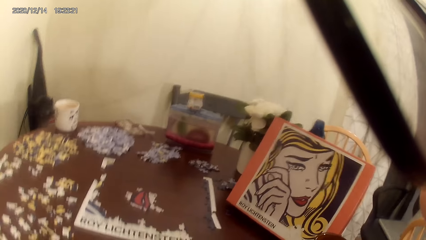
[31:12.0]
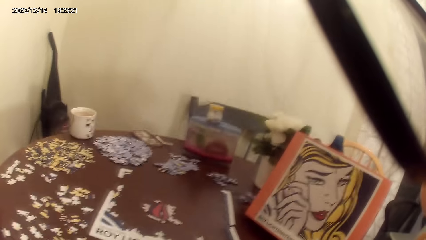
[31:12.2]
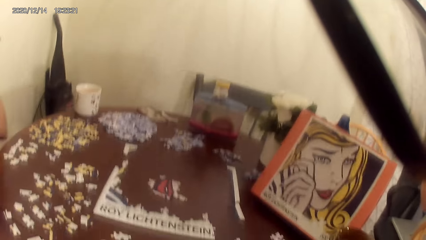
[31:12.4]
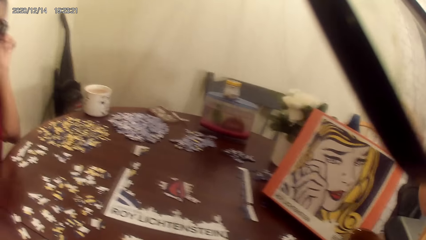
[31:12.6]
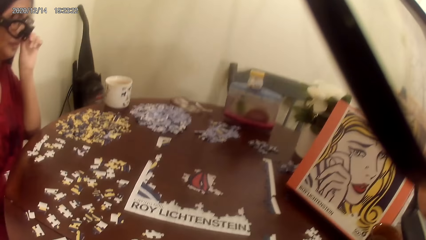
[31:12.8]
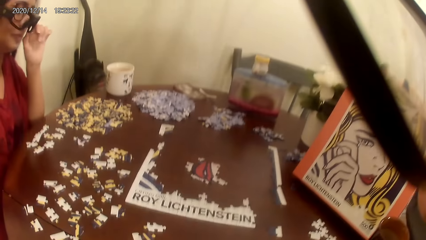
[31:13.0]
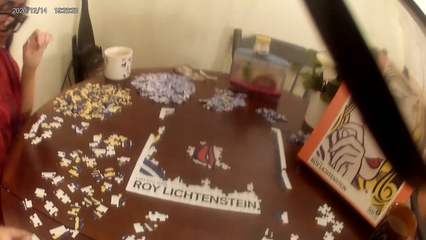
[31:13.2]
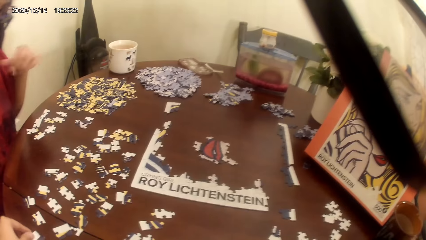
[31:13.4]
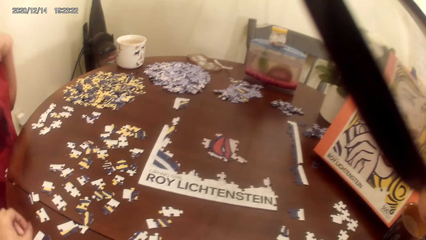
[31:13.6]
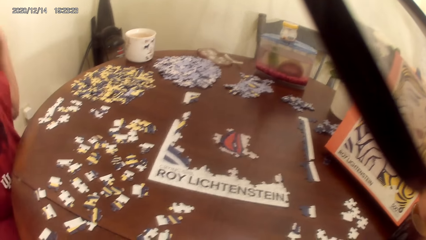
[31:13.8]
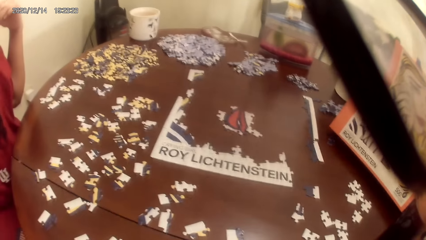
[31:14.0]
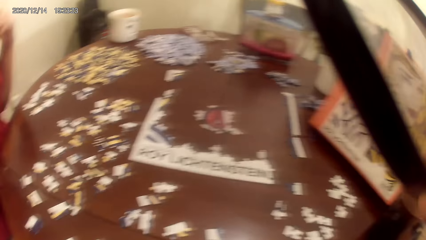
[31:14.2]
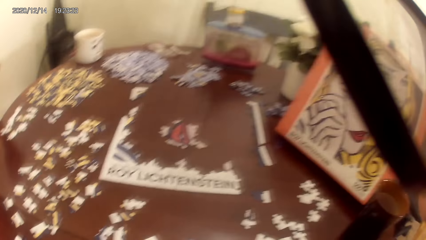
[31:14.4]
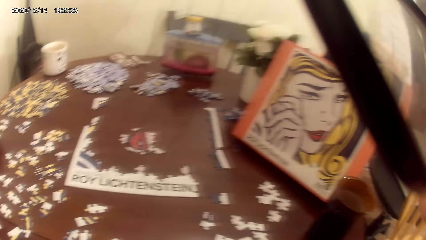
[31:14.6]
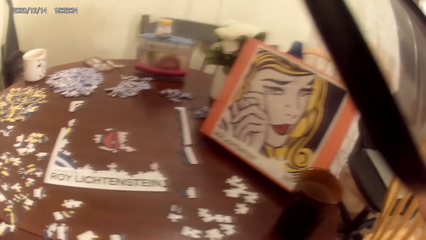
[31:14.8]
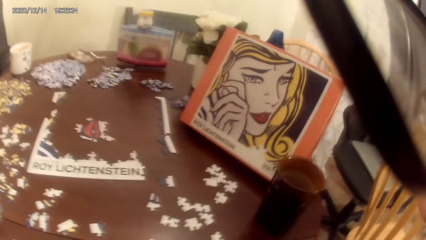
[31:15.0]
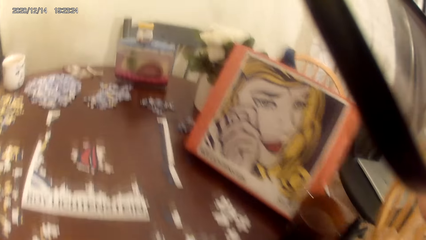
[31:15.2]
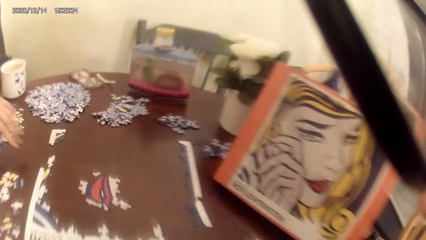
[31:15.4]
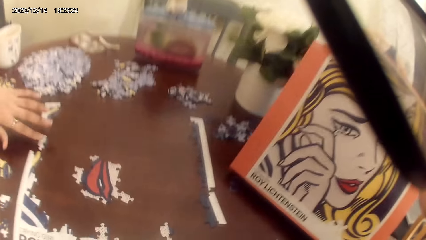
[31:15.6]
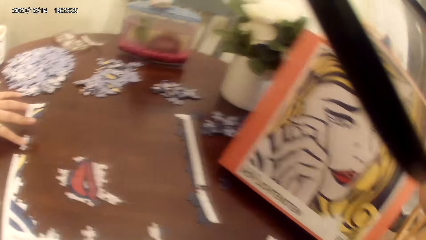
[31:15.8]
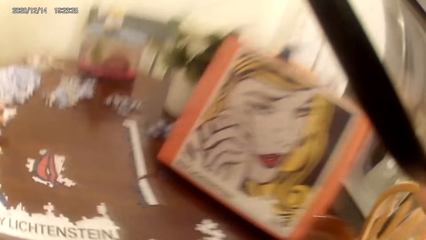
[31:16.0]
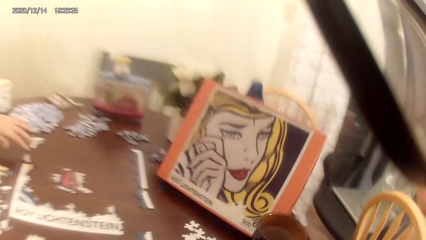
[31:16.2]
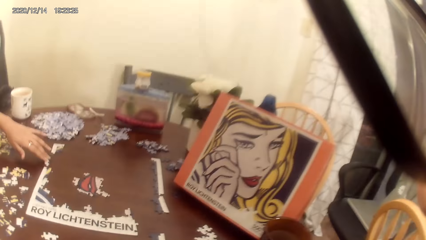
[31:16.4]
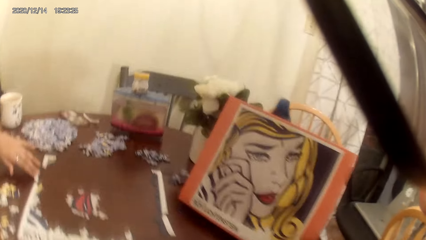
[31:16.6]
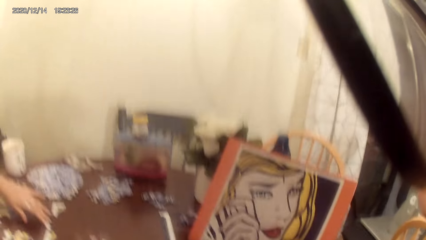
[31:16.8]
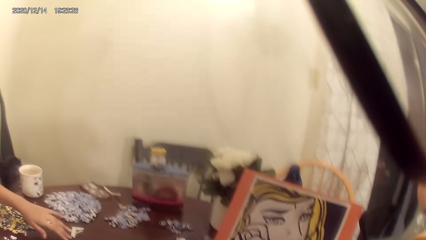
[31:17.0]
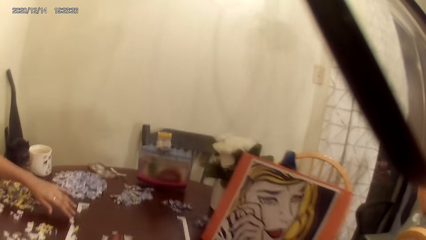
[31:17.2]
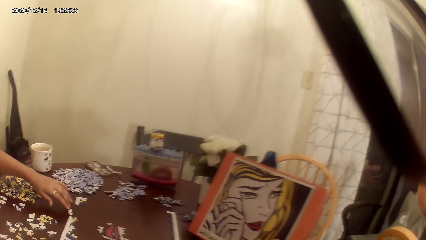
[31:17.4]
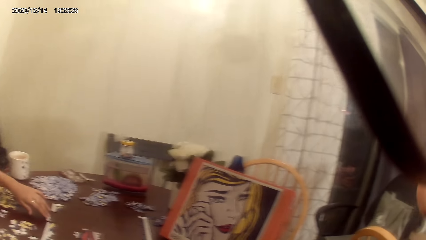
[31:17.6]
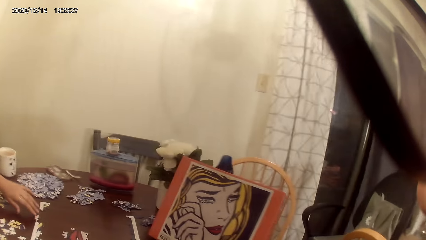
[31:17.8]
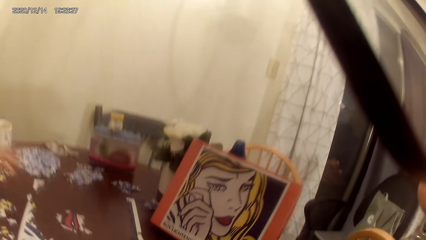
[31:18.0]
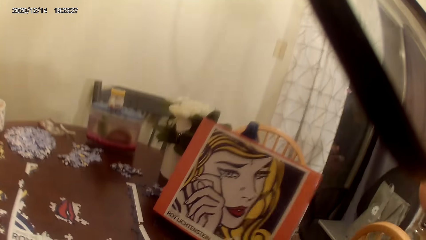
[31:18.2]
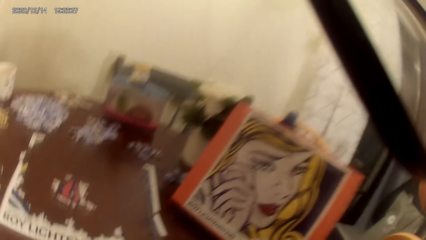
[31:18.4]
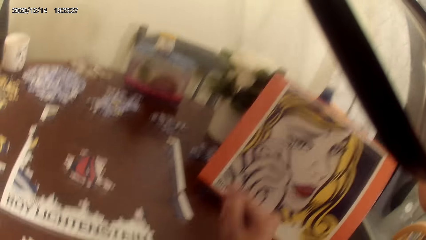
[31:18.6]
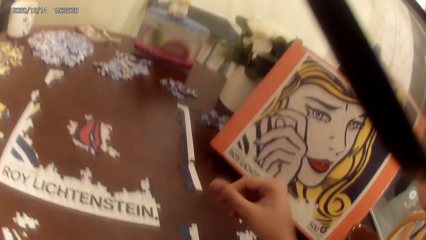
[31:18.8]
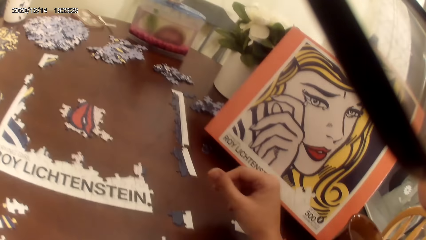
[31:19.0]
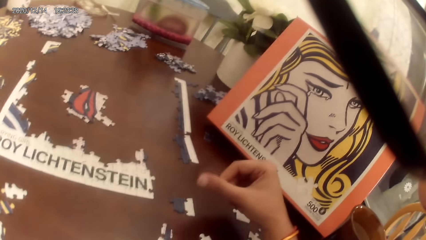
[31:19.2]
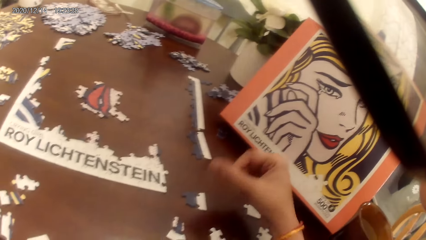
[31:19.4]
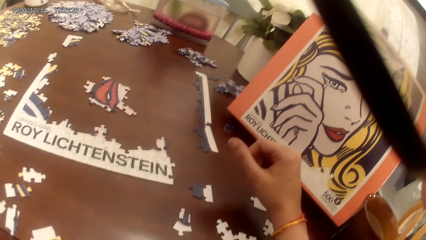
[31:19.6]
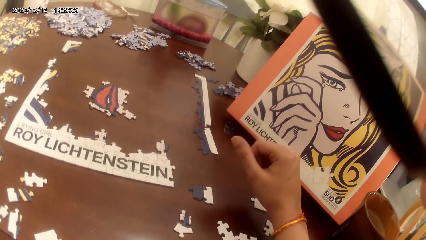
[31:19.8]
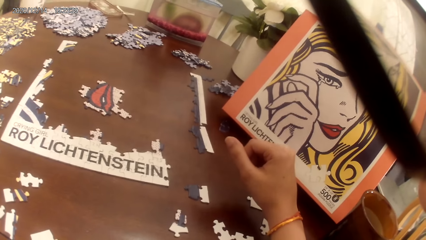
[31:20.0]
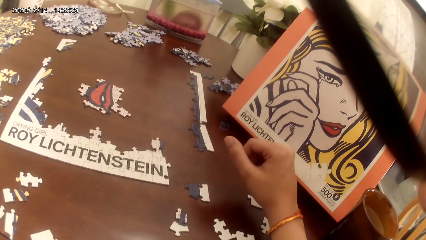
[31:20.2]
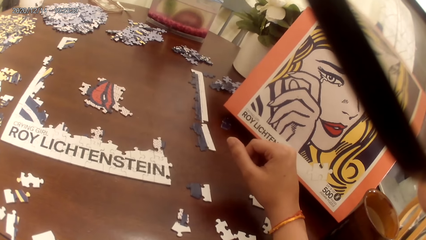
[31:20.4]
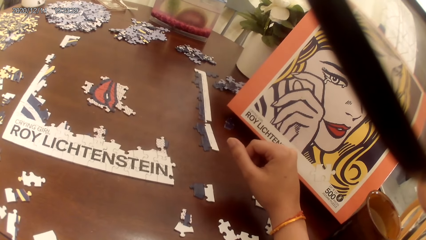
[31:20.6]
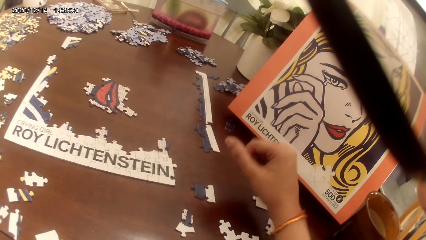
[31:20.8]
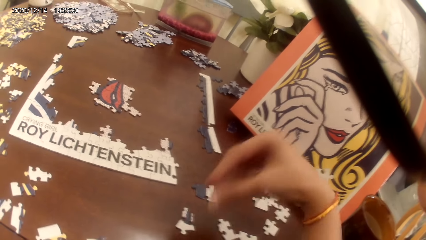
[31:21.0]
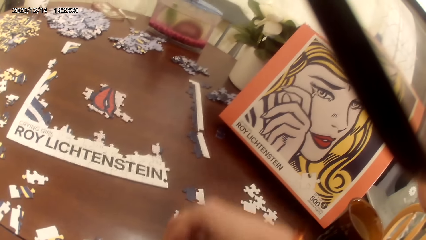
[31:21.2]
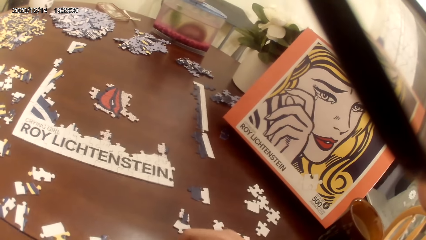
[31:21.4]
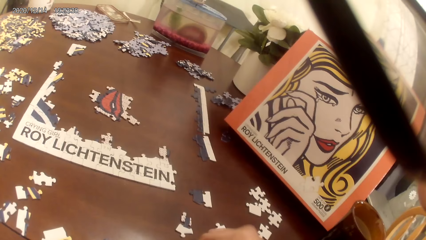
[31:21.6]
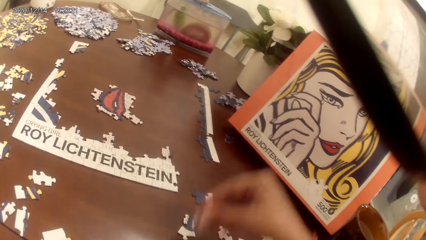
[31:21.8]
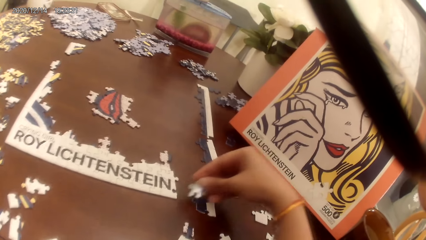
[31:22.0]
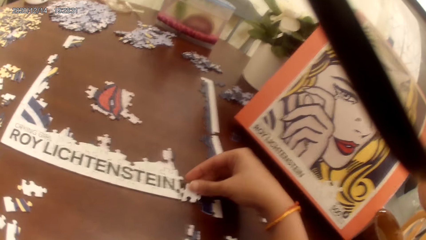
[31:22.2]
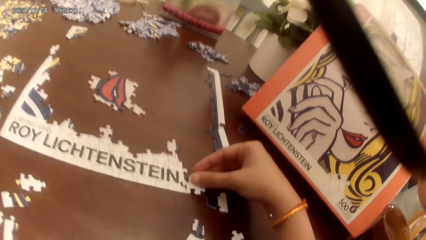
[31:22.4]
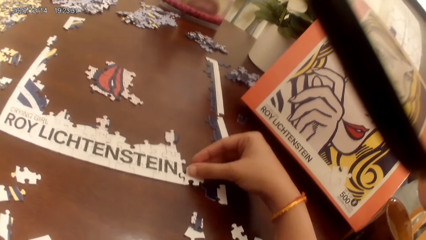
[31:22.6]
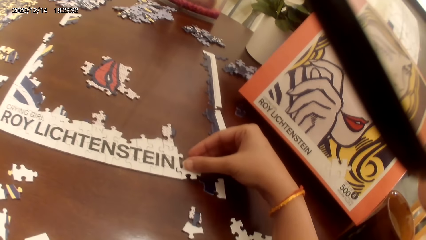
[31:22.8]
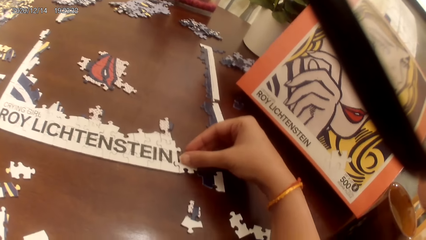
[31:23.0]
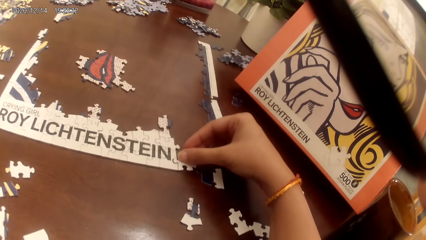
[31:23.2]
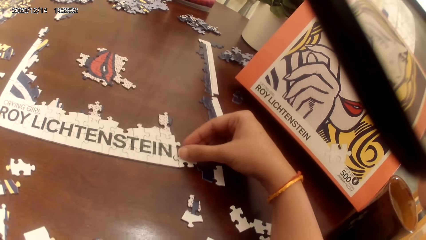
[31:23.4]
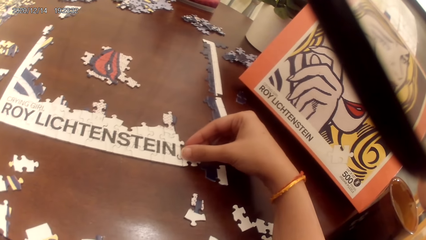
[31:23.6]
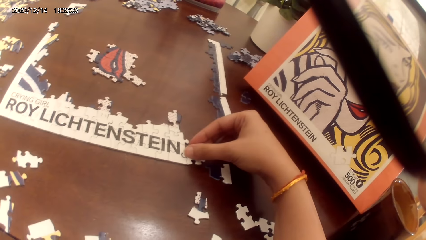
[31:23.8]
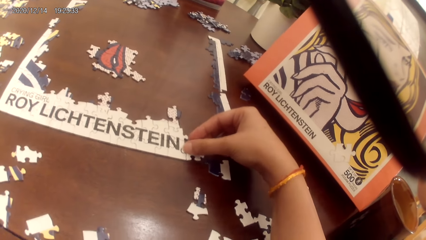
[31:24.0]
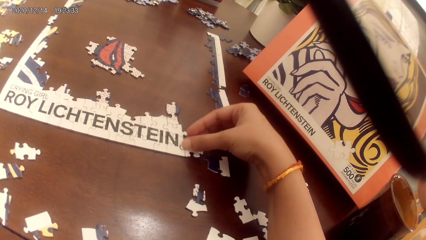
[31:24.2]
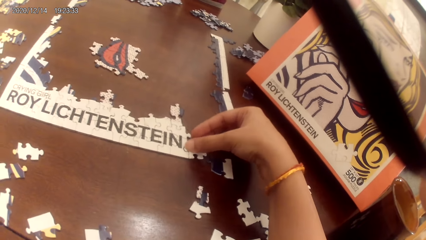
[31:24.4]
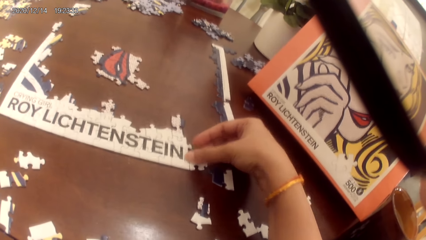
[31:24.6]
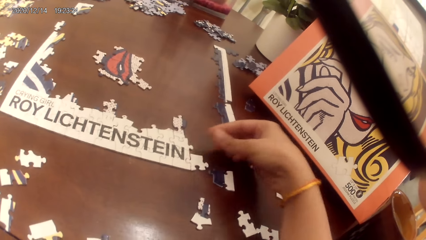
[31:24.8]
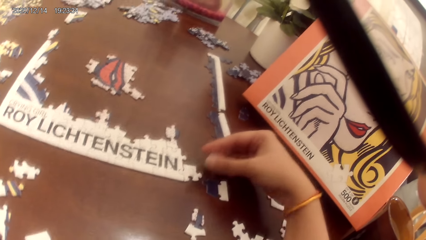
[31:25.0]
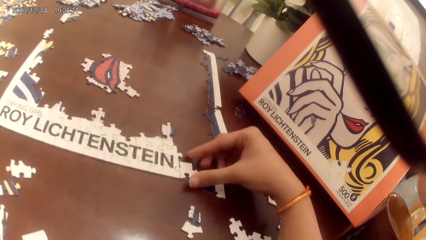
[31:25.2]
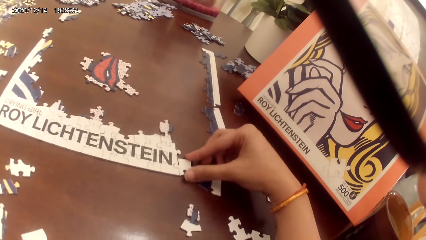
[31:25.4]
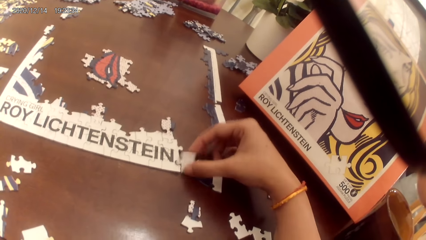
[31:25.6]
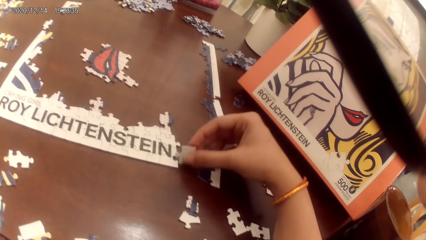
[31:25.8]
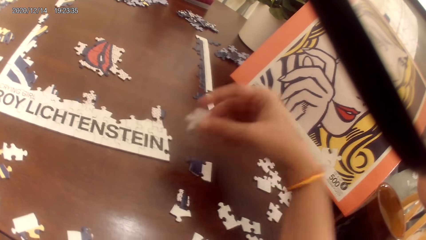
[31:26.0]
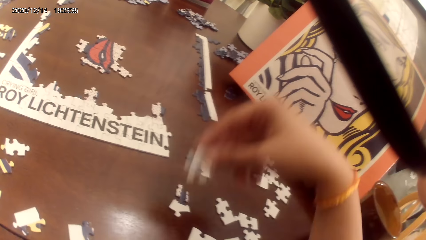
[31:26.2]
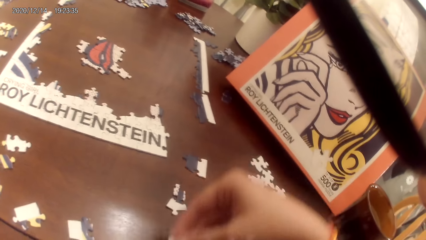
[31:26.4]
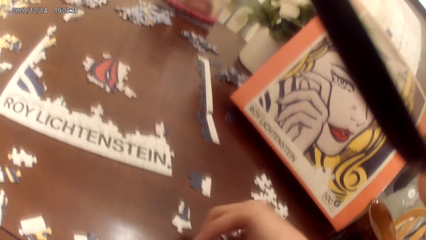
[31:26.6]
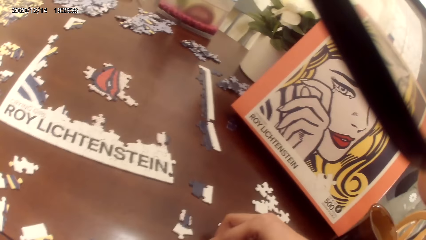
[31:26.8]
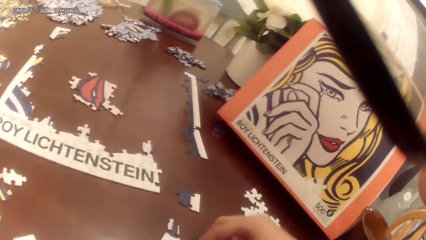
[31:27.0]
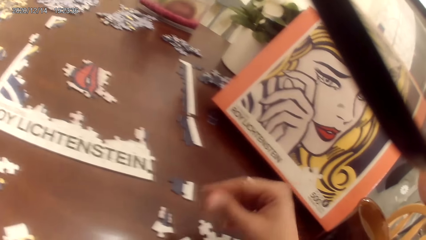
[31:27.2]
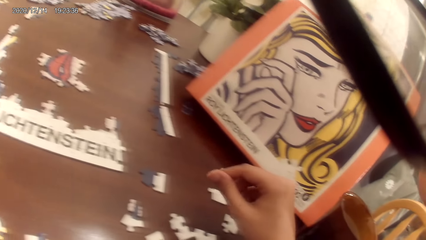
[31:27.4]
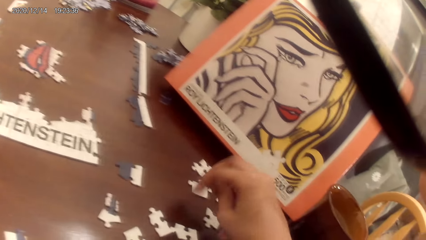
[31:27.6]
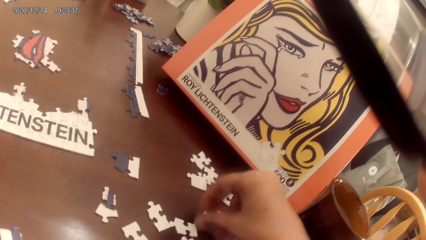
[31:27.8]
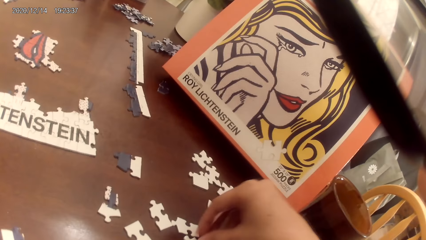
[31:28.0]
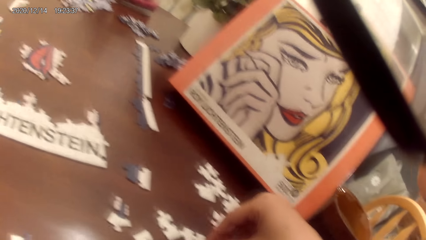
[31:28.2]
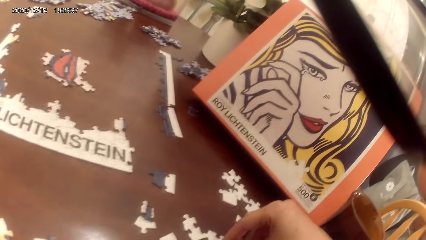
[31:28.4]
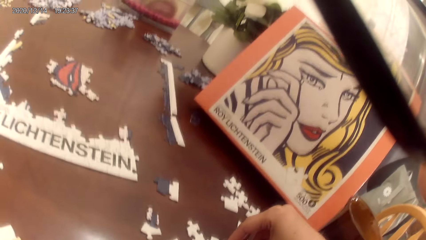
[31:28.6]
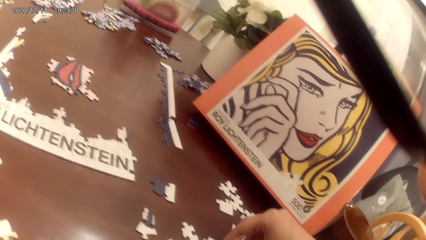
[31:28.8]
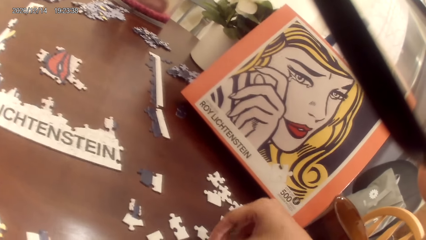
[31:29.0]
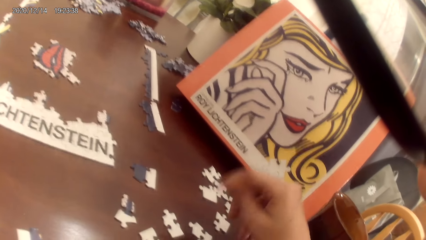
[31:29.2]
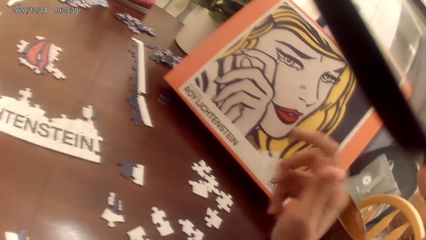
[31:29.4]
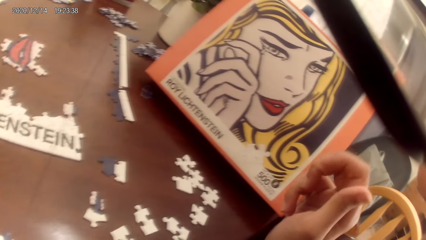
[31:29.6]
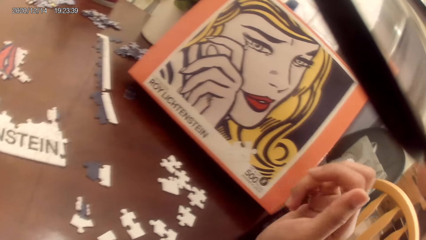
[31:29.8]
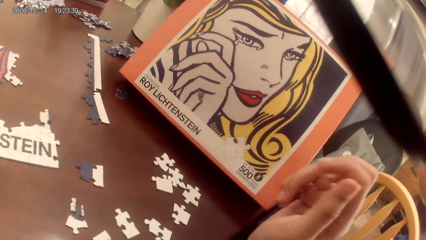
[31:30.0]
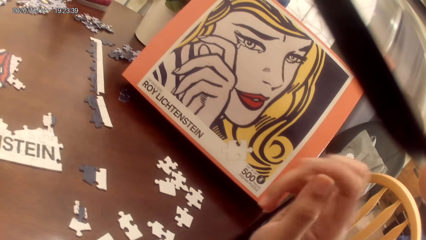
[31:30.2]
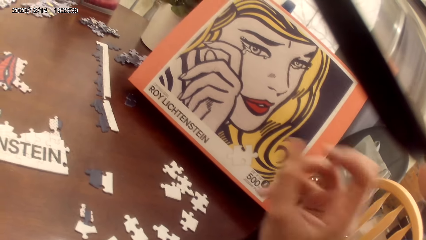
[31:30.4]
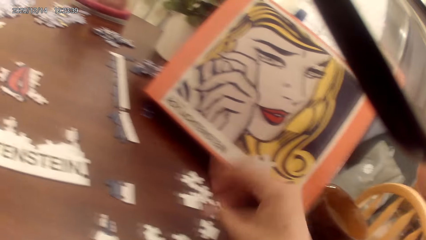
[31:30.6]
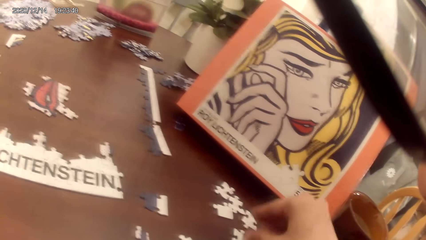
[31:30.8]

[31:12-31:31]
The camera wearer looks around. A person sits on a chair and looks around. The person adjusts the puzzle pieces. The camera wearer picks up a puzzle piece and places the puzzle piece on the table. They pick up a puzzle piece and place the puzzle piece on the table. They dialog with the person and look around.
